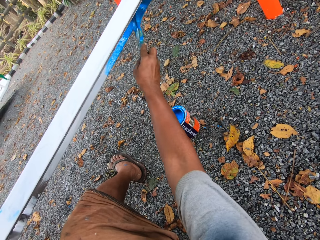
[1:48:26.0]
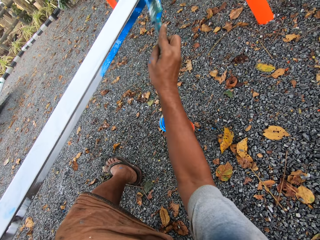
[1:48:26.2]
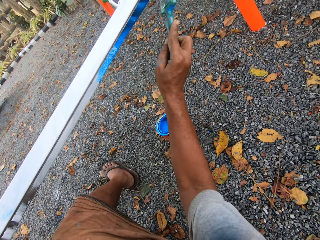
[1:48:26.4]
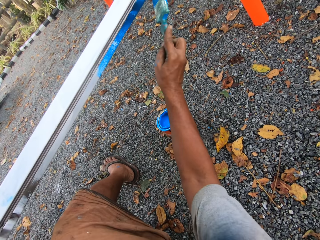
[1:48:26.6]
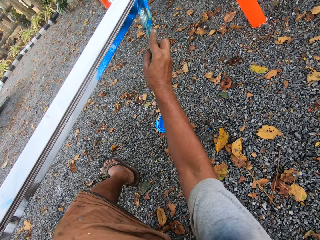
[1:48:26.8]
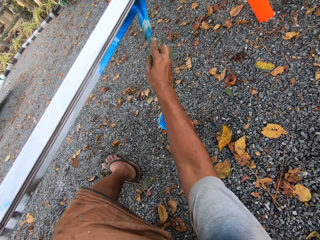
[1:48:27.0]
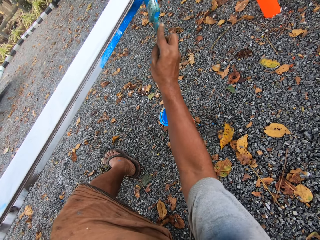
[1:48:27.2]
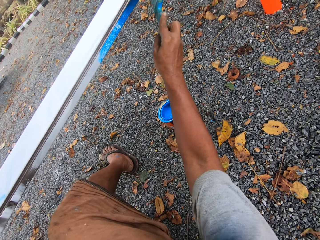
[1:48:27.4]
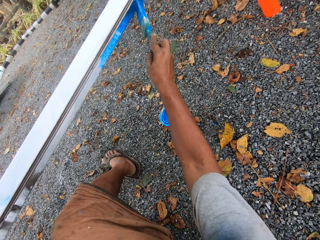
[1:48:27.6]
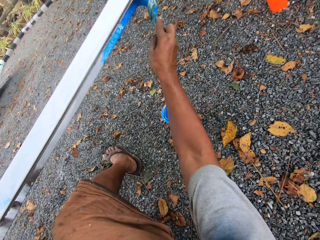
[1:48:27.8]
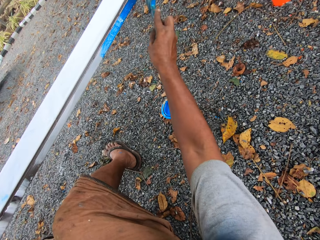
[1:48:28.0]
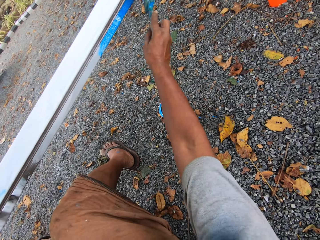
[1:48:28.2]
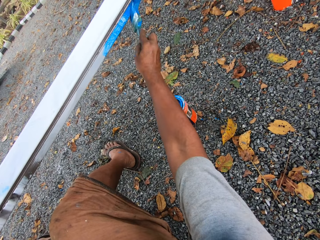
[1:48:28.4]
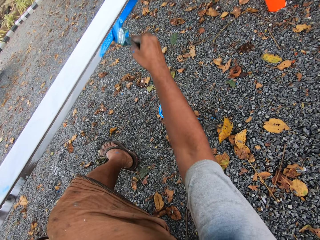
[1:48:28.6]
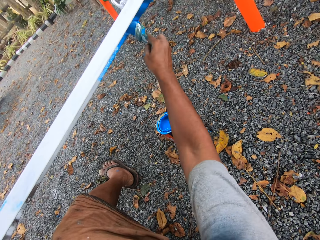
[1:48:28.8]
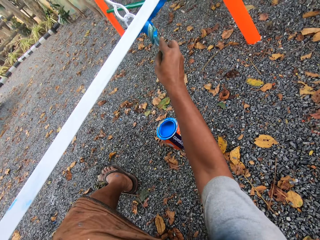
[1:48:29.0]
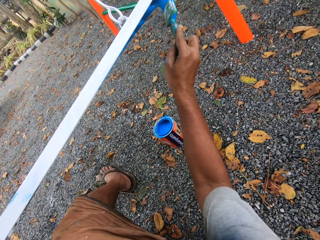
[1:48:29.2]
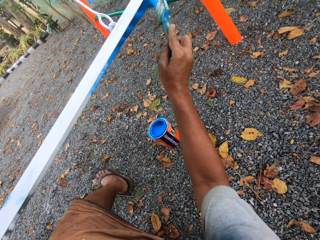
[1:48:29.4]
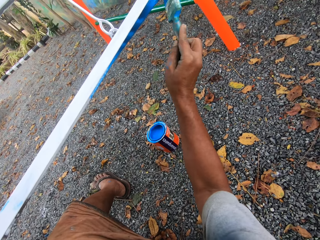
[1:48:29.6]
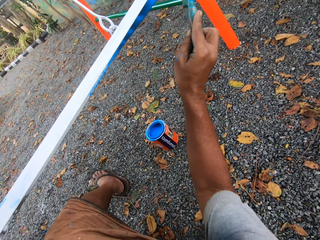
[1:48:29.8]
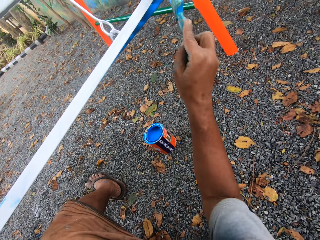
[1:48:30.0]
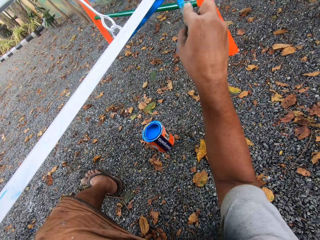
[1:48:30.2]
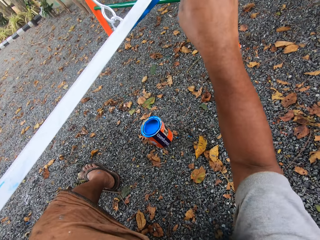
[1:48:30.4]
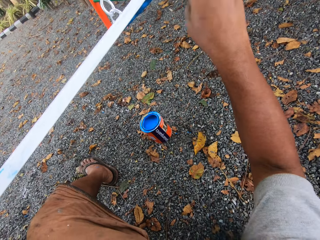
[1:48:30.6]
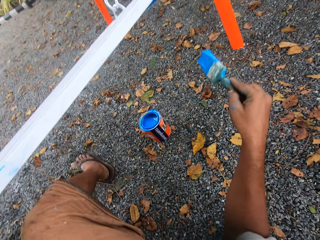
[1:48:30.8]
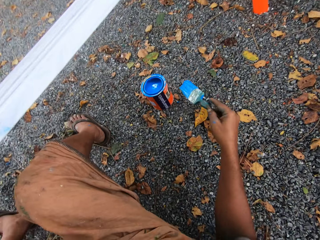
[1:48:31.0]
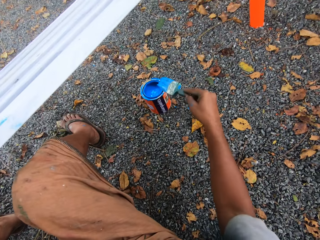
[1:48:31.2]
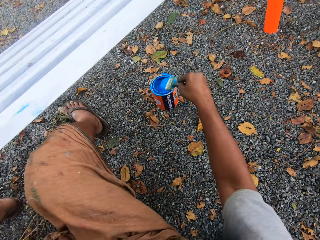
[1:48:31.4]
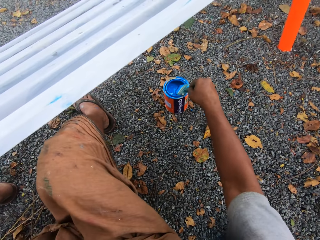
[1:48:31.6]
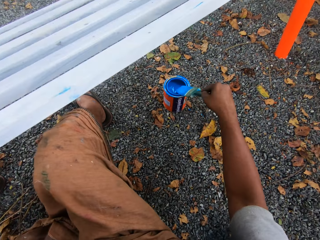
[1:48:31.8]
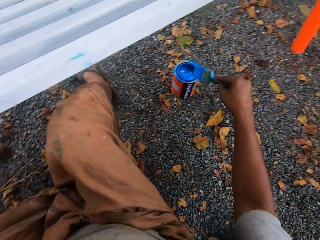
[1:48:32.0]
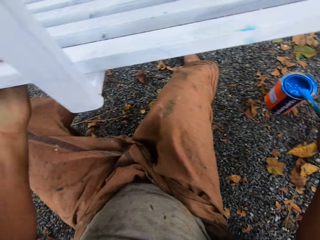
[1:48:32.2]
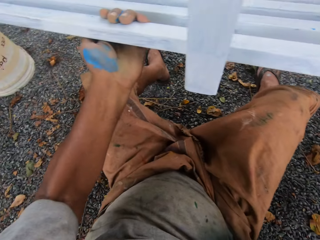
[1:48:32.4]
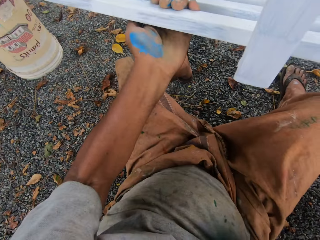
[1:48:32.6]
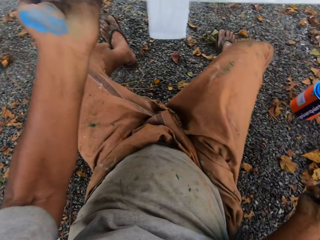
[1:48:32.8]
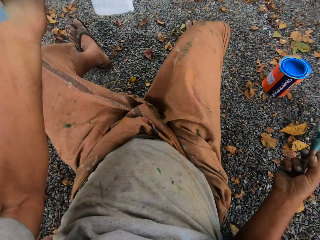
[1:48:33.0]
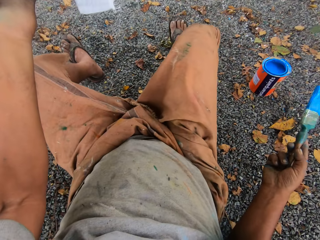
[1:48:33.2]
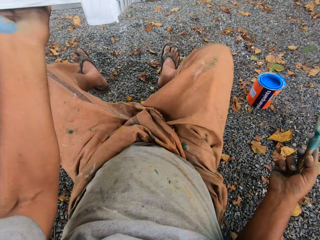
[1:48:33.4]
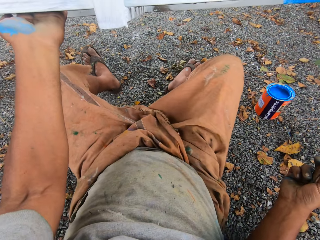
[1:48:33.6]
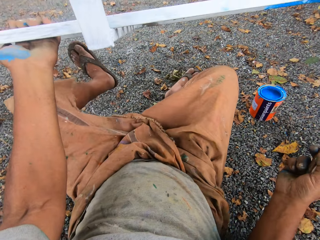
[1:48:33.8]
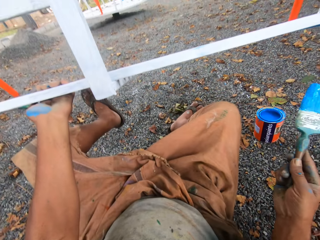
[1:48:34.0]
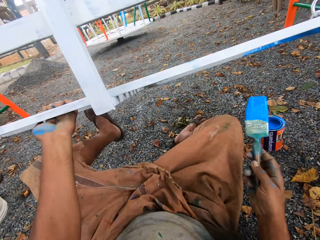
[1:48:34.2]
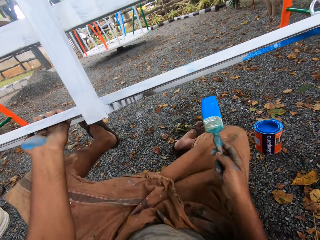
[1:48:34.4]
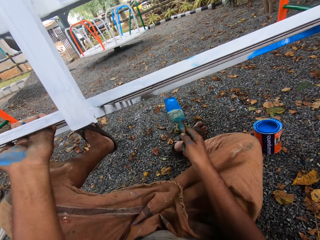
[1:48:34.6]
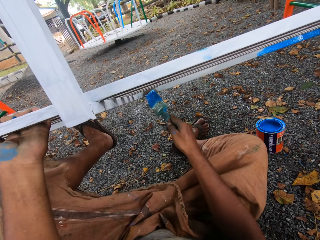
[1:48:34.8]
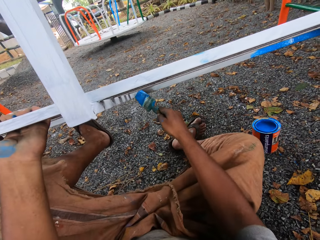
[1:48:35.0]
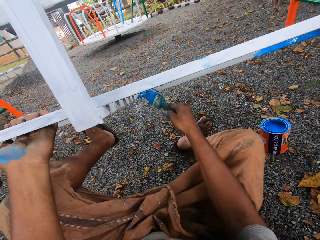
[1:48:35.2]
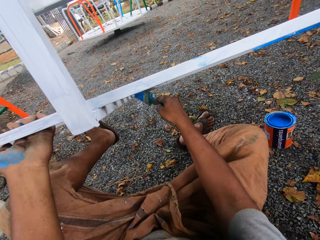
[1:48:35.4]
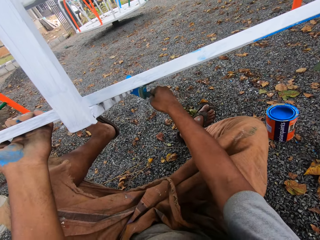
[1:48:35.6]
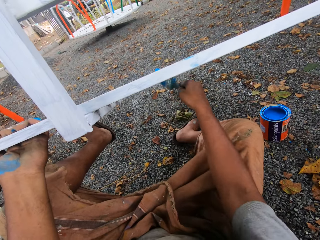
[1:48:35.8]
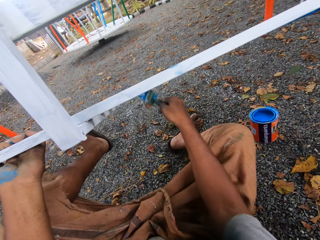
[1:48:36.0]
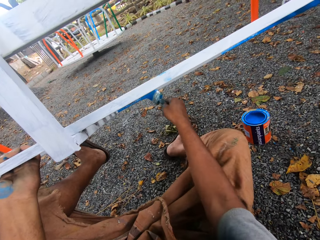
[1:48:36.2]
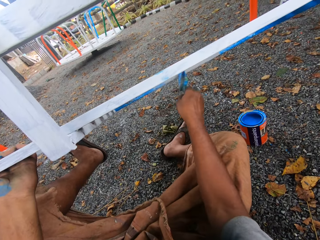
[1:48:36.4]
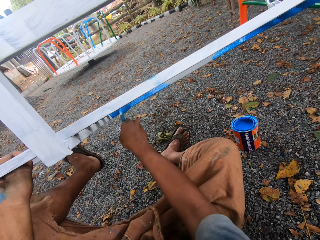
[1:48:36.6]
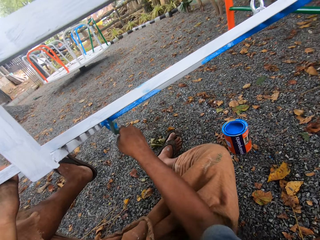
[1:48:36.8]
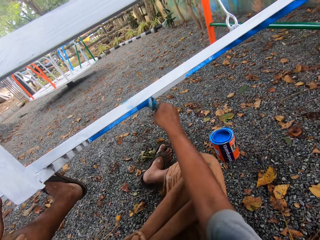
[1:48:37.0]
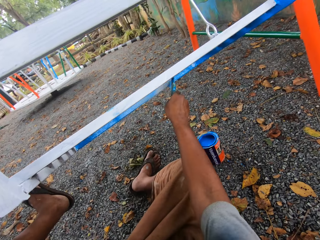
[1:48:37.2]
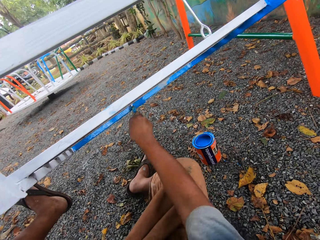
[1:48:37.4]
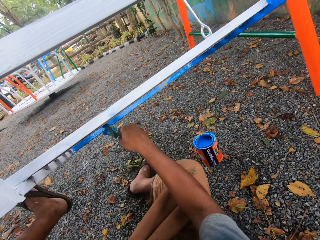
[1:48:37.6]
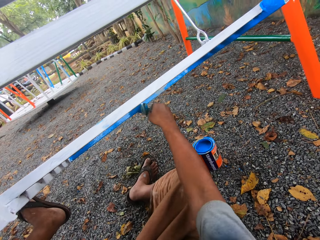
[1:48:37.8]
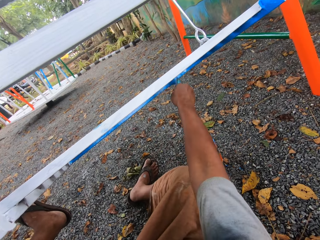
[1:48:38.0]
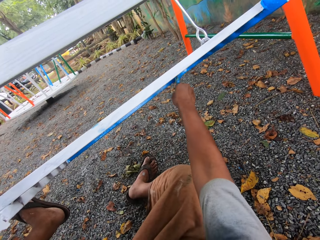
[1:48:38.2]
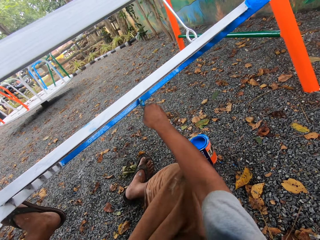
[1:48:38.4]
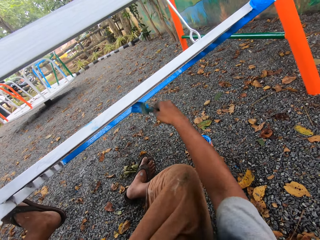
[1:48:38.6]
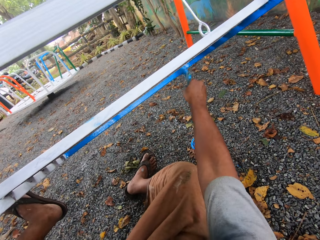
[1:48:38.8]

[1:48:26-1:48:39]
The camera wearer dips the paint brush into the paint tin. He supports the swing with his left leg. He puts his left leg to the bottom of the swing seat. He paints the bottom of the seat with the paint brush.

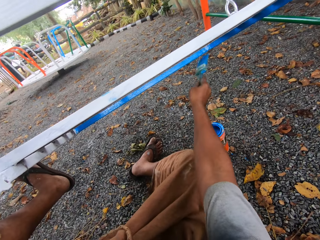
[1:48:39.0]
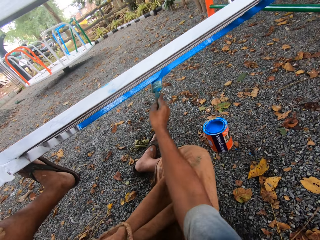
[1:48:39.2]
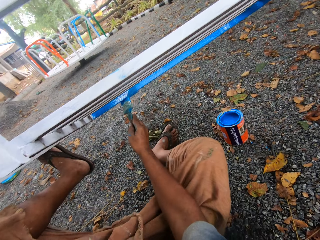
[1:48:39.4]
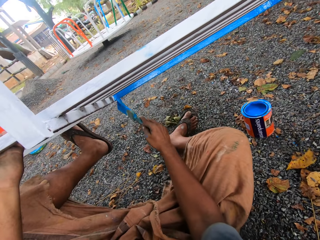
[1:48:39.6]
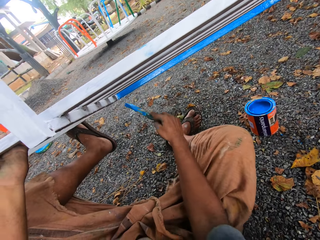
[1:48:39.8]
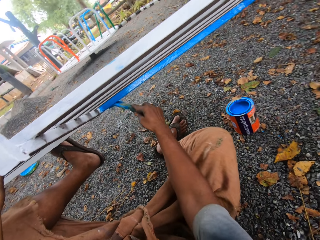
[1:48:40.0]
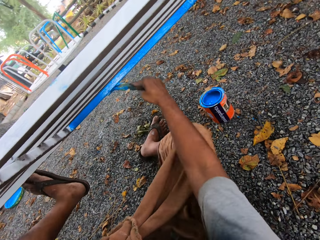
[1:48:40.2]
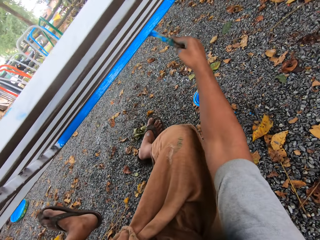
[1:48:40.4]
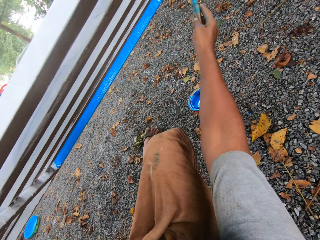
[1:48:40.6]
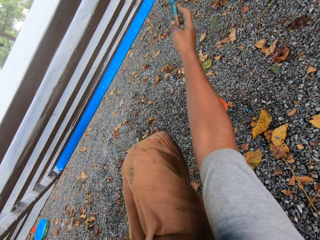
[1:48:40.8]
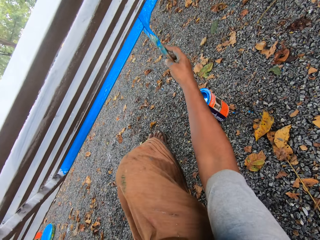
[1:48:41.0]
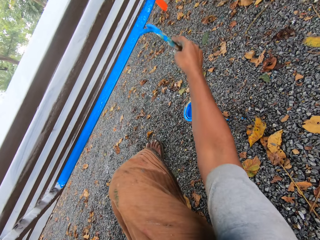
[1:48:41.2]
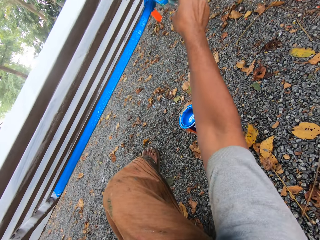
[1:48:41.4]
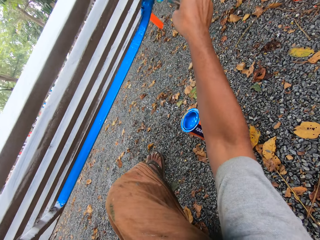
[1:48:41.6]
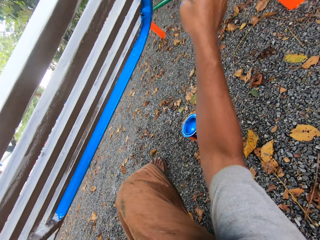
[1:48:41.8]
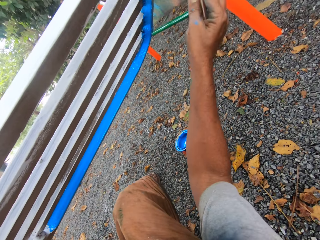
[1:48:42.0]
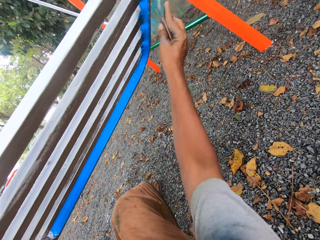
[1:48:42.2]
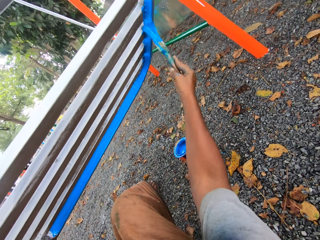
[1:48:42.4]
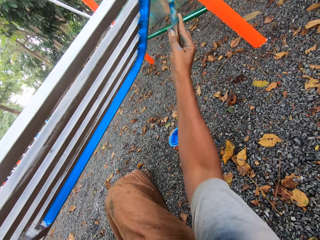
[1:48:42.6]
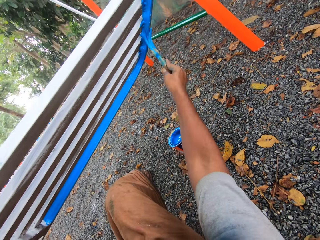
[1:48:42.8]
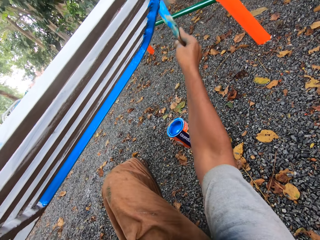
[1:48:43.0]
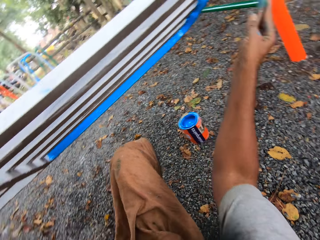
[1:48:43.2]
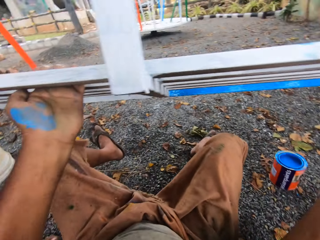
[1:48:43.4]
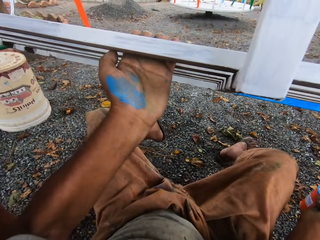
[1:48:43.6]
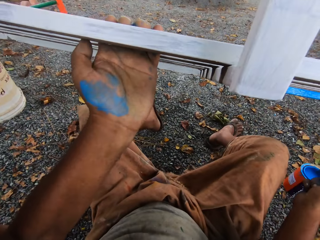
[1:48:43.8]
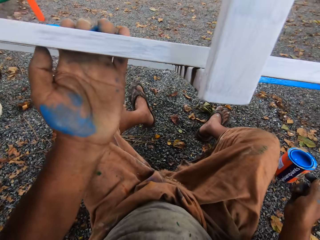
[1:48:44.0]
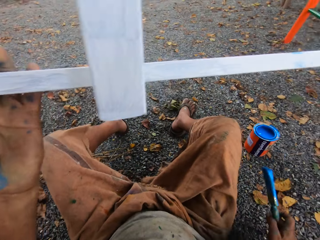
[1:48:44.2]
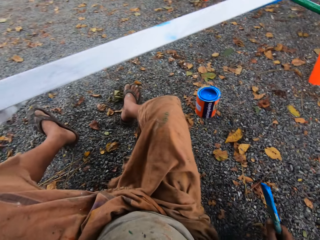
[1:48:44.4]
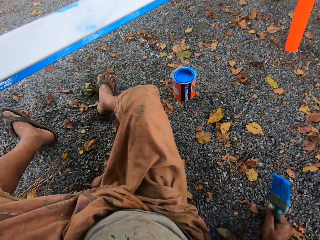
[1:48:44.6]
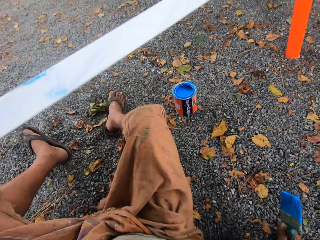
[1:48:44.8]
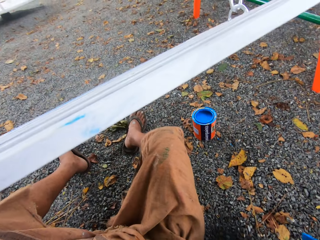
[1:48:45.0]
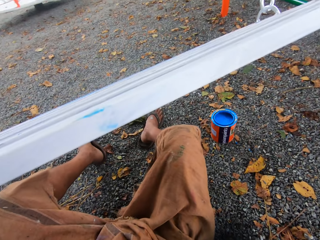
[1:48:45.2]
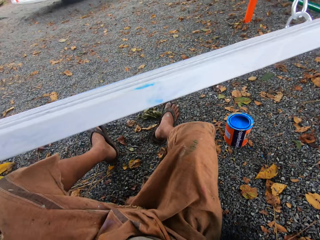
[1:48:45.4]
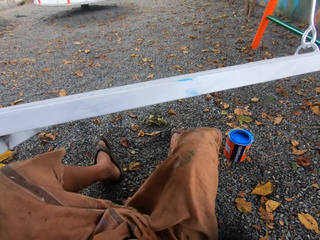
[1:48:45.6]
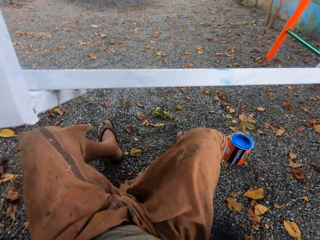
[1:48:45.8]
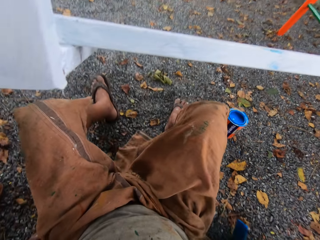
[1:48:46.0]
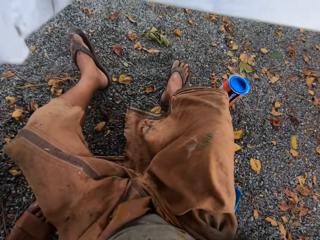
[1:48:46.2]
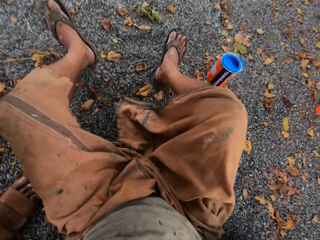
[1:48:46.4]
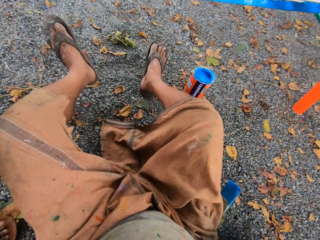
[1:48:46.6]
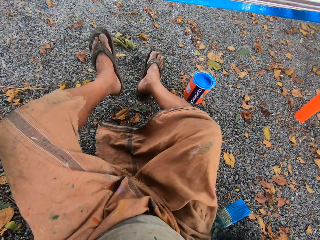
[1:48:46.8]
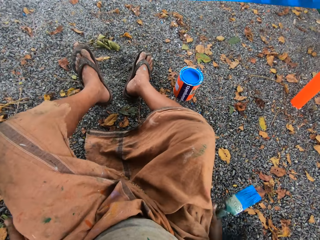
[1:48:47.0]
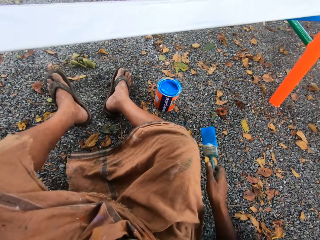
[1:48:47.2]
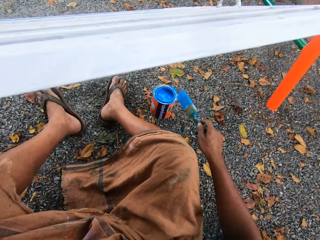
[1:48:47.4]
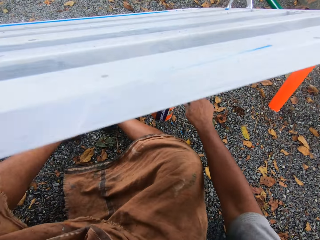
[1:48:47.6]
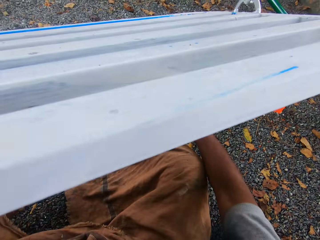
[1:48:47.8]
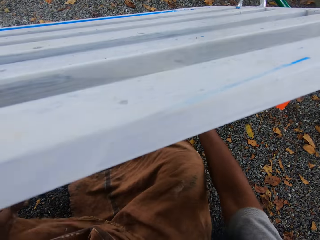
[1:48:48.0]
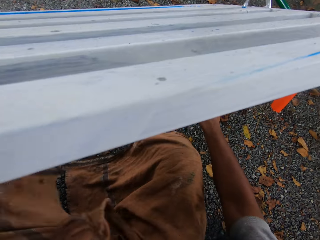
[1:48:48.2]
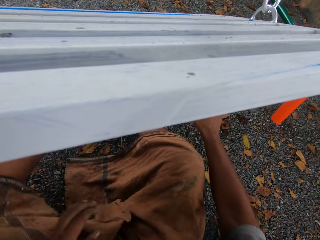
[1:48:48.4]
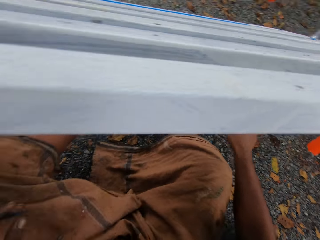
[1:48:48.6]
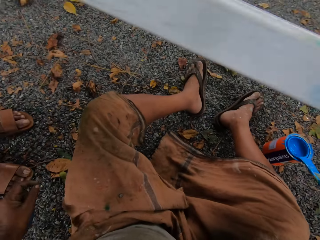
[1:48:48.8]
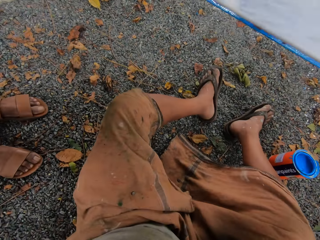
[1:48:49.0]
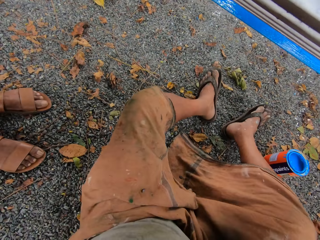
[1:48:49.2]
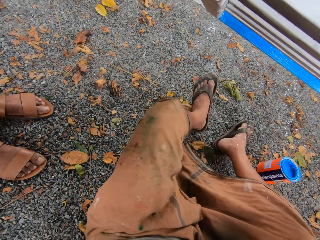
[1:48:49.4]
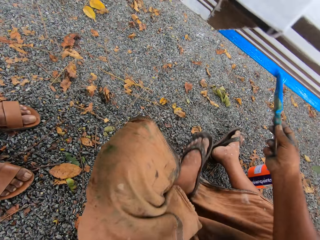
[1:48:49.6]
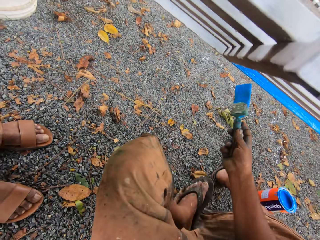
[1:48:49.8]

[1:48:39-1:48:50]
The camera wearer puts his left leg on the ground. He moves to the right side. He takes down his left leg from the seat. He adjusts himself on the ground. He dips the paint brush into the paint tin. He touches his cloth.
